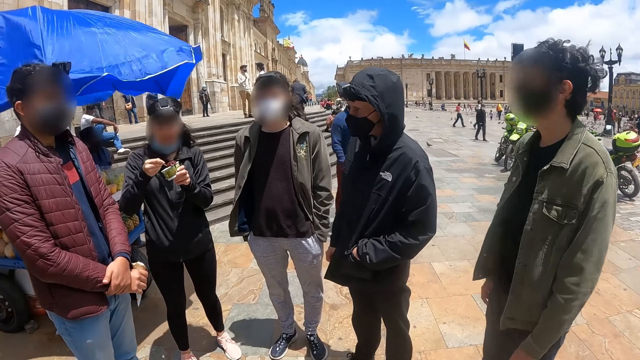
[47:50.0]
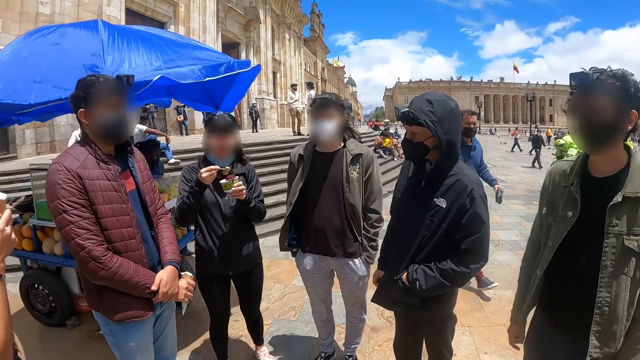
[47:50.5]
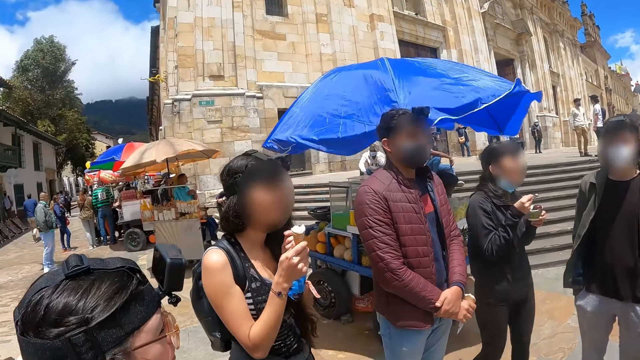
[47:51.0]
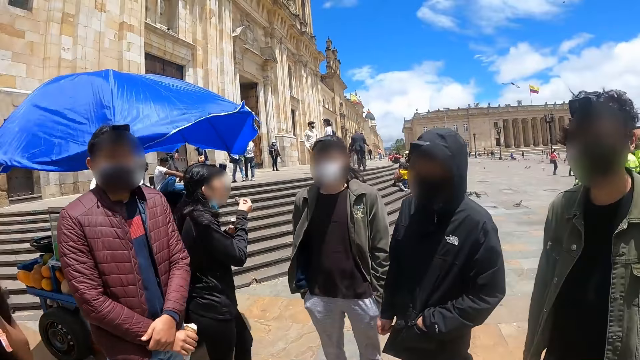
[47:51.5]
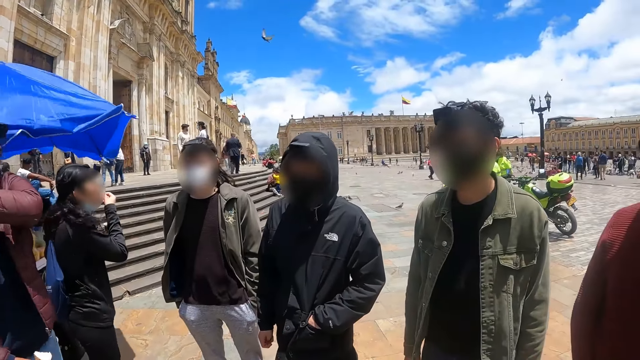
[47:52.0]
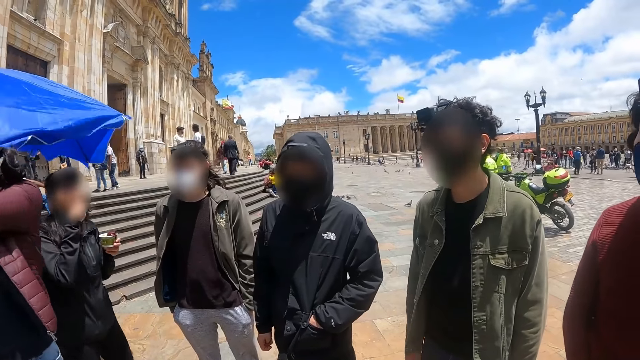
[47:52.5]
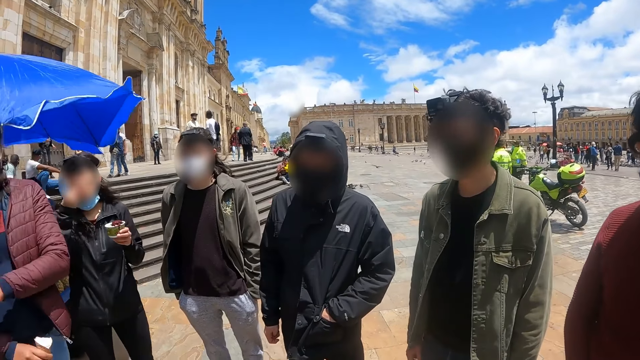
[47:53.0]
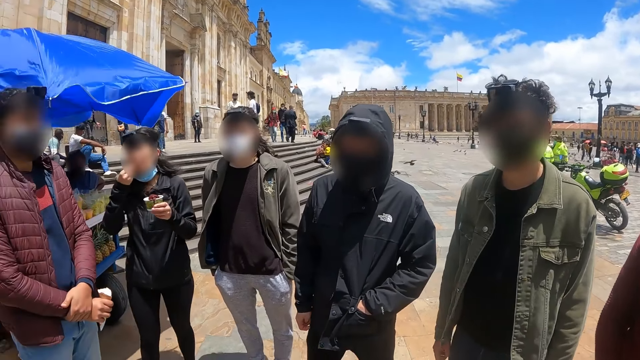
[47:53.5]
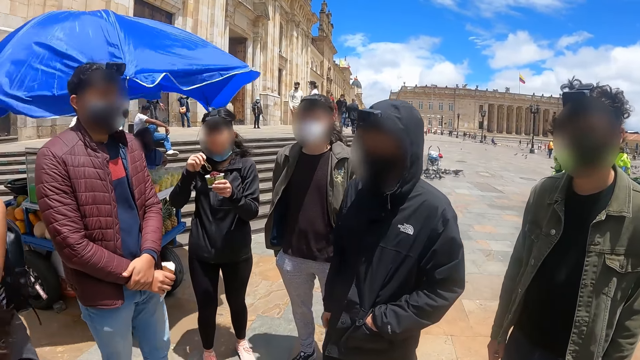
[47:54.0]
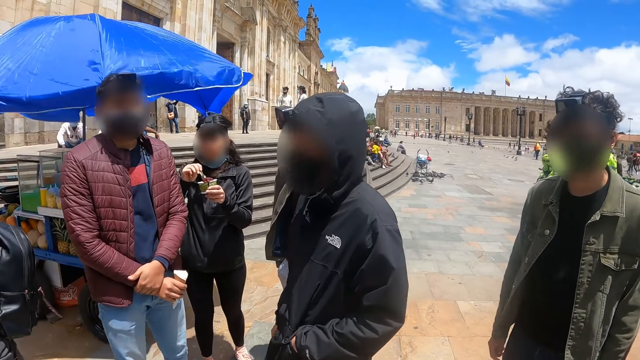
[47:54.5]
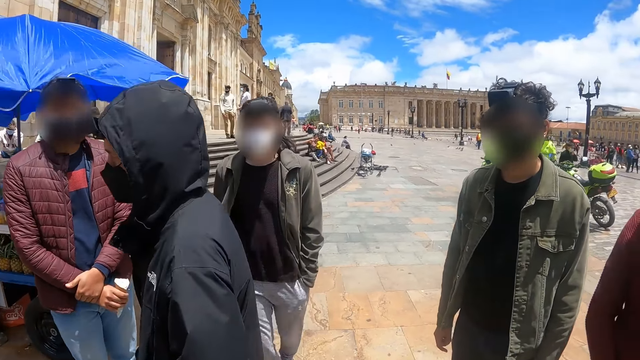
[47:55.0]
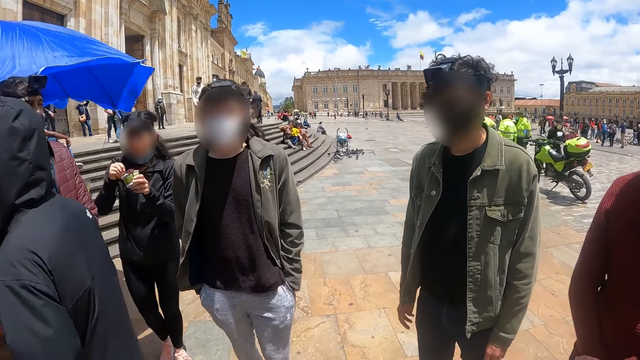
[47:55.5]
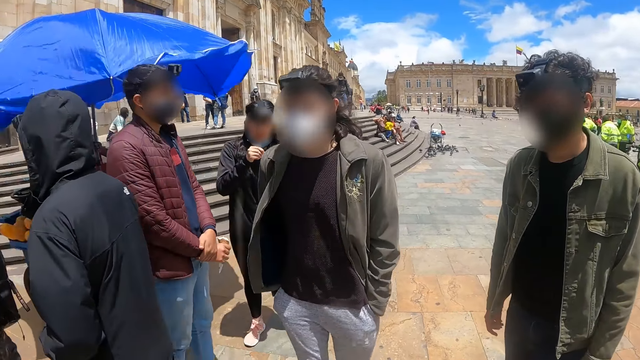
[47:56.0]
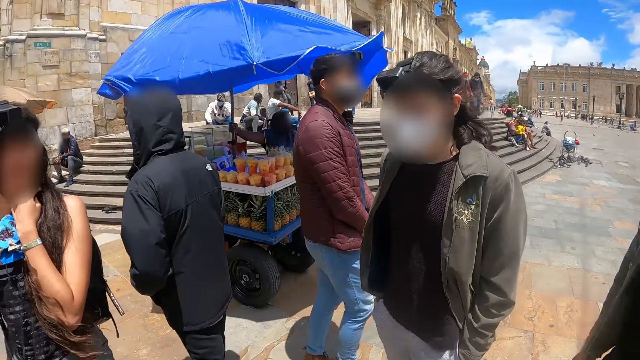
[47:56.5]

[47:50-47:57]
The camera wearer looks around.

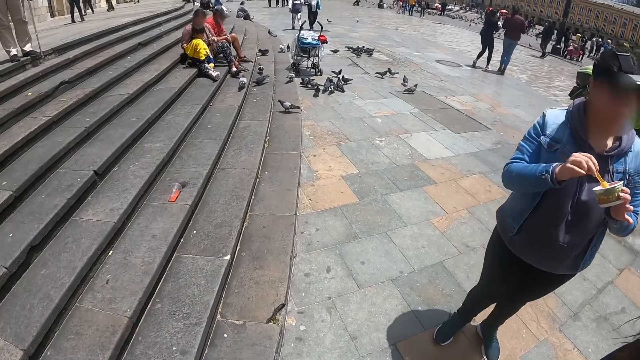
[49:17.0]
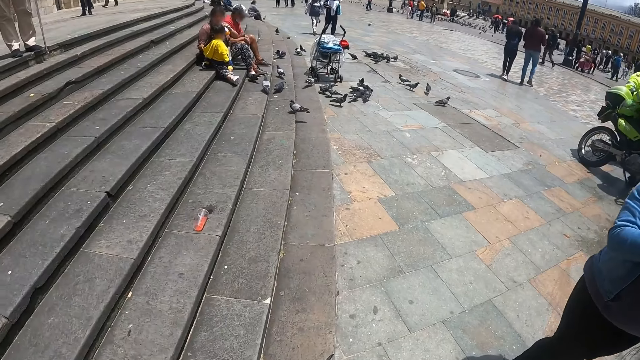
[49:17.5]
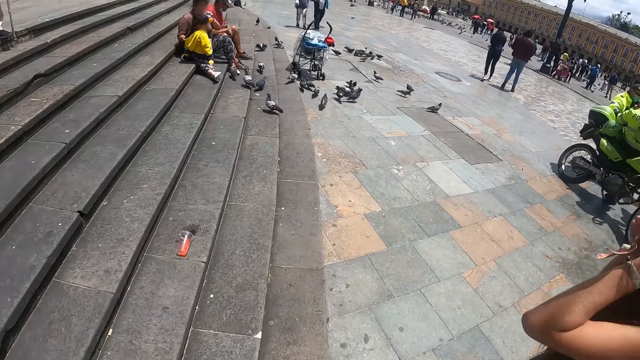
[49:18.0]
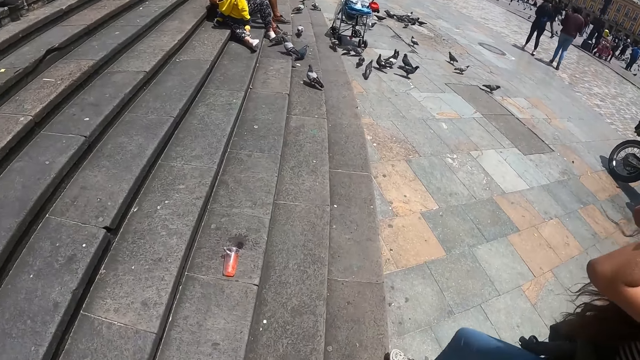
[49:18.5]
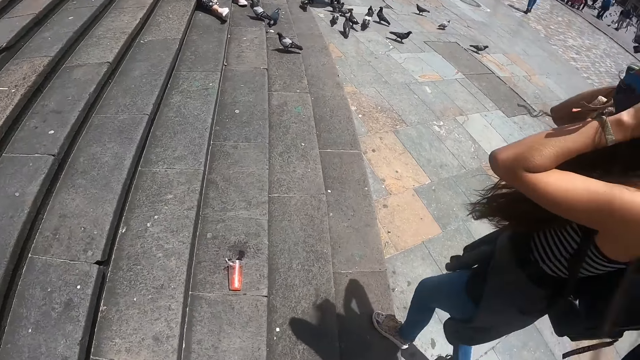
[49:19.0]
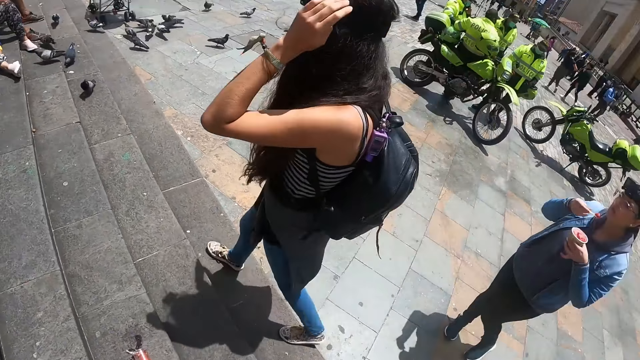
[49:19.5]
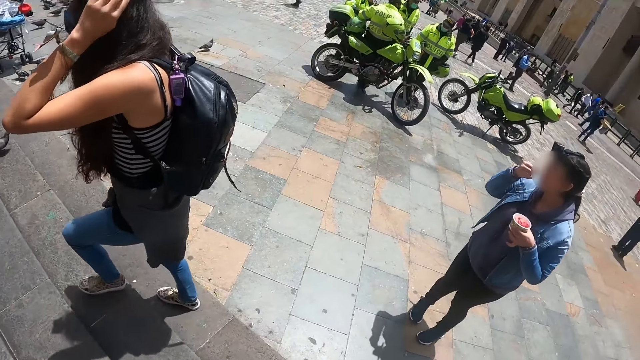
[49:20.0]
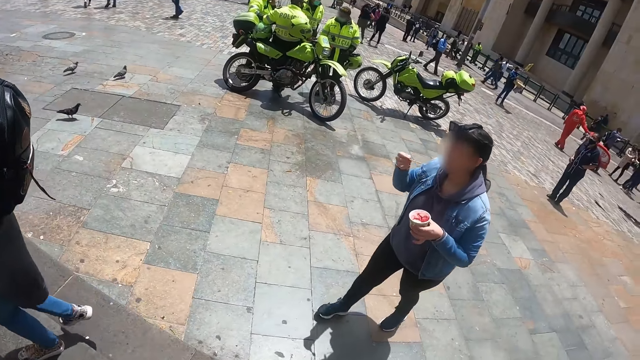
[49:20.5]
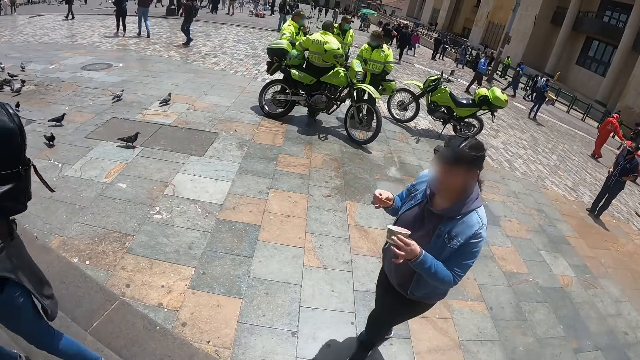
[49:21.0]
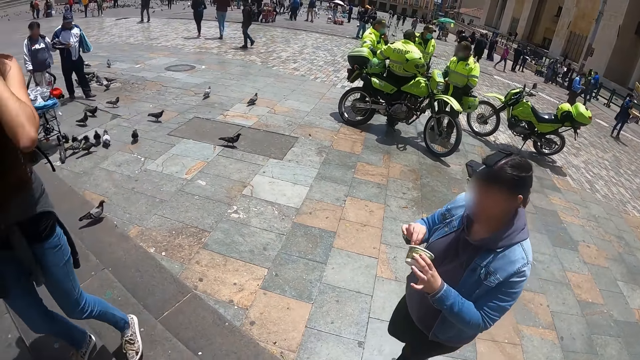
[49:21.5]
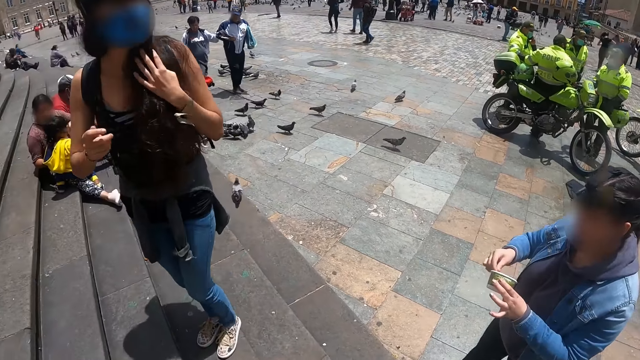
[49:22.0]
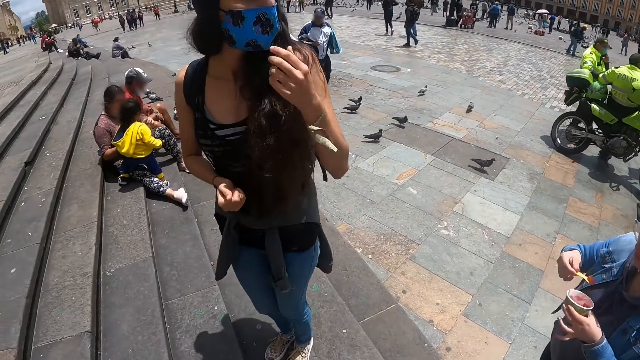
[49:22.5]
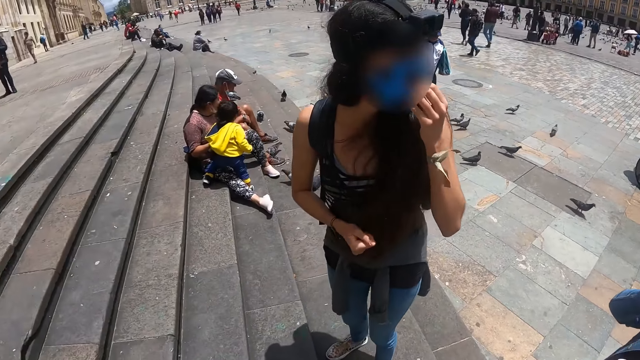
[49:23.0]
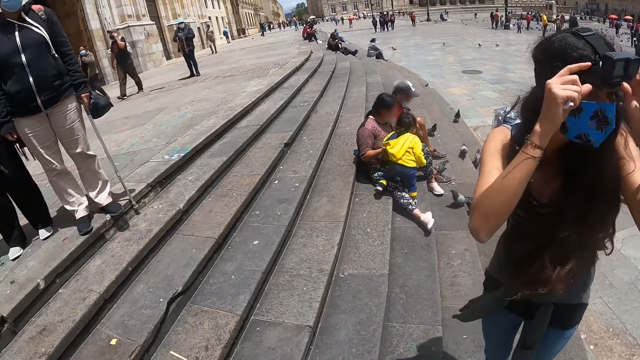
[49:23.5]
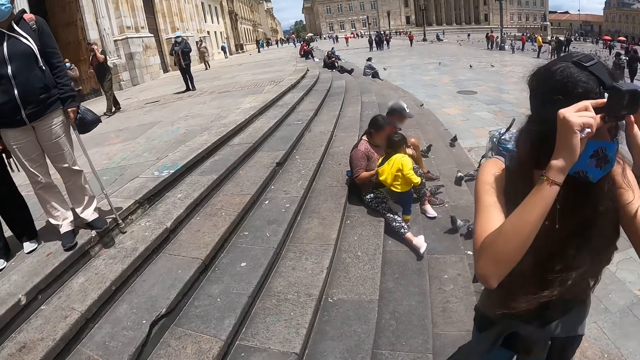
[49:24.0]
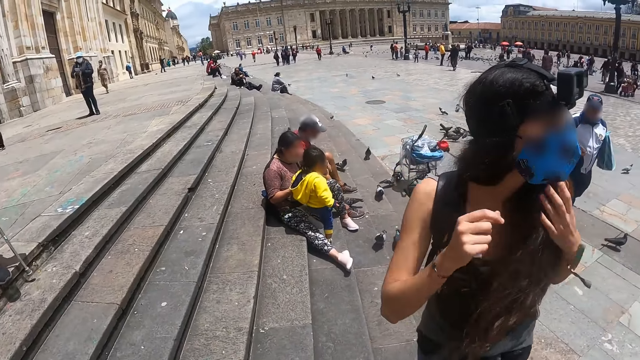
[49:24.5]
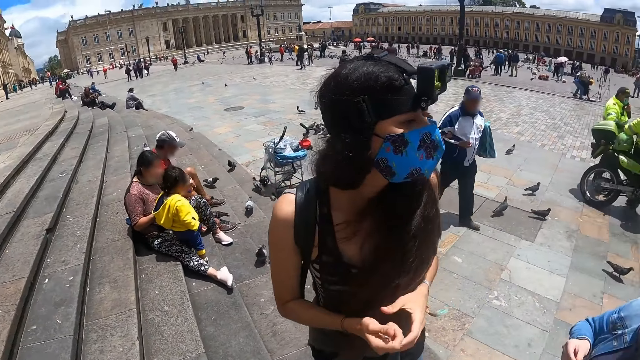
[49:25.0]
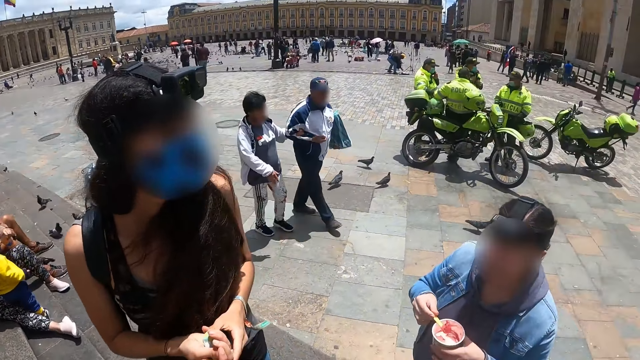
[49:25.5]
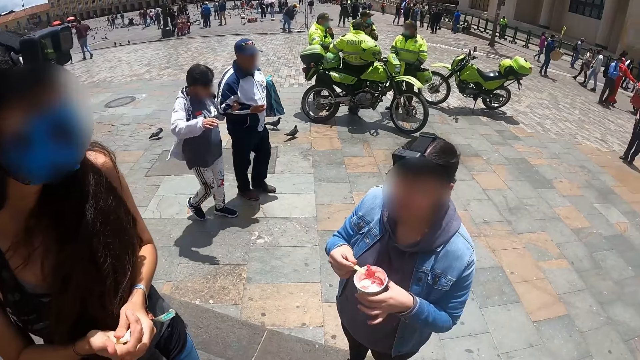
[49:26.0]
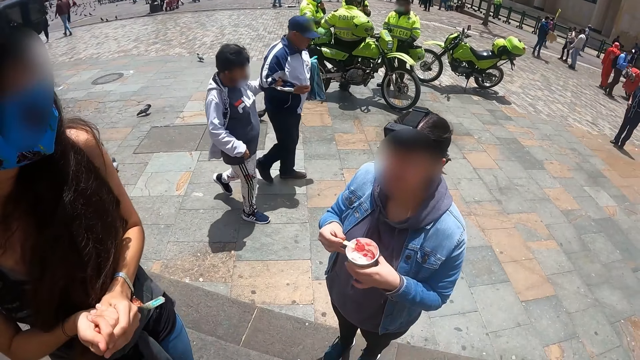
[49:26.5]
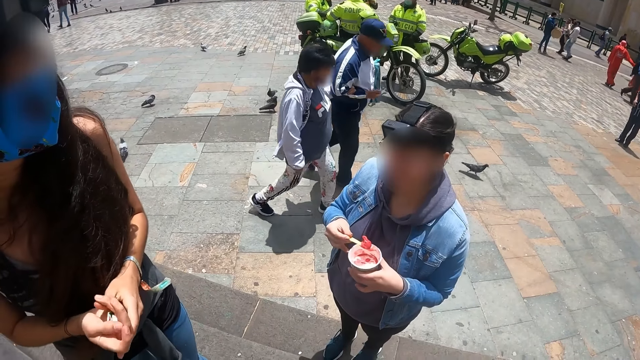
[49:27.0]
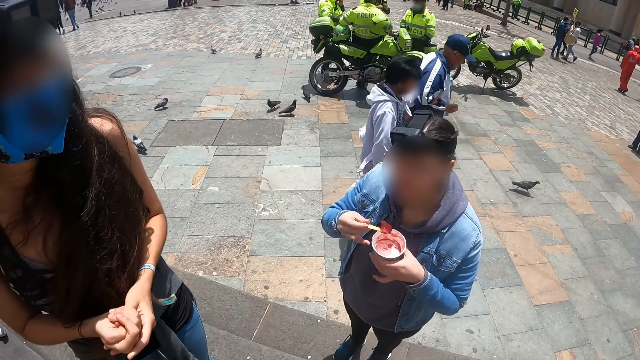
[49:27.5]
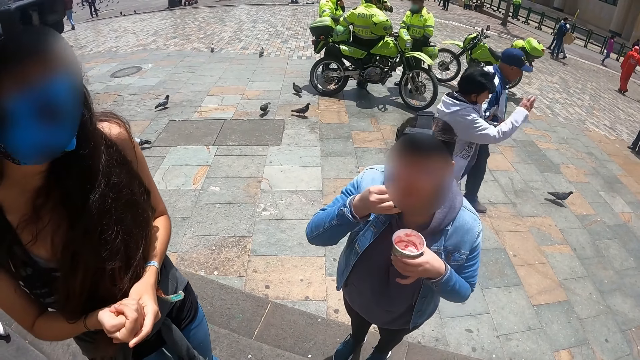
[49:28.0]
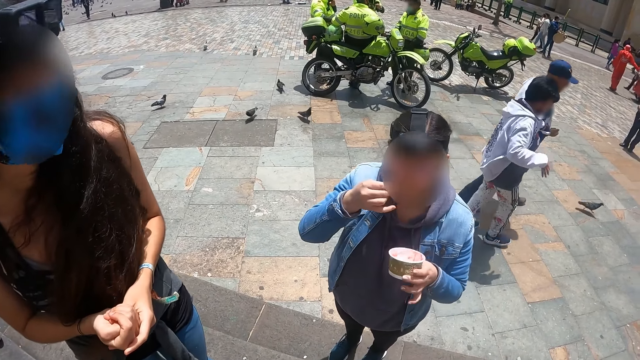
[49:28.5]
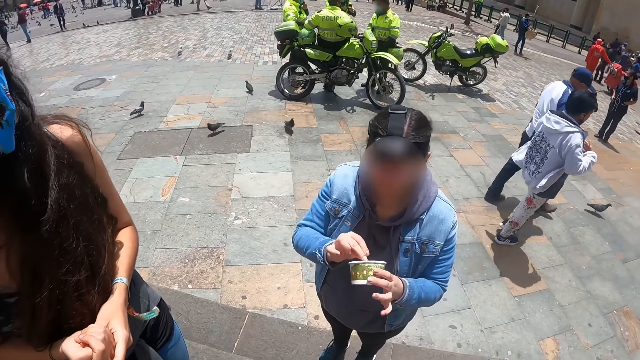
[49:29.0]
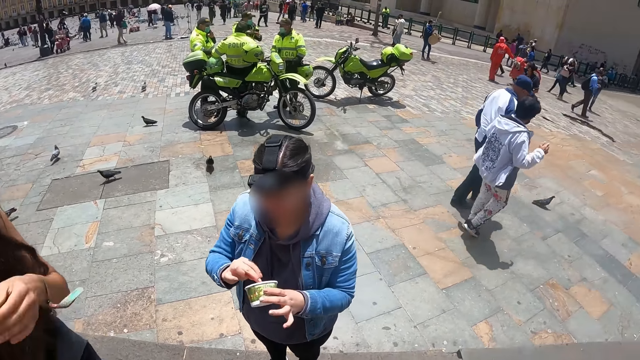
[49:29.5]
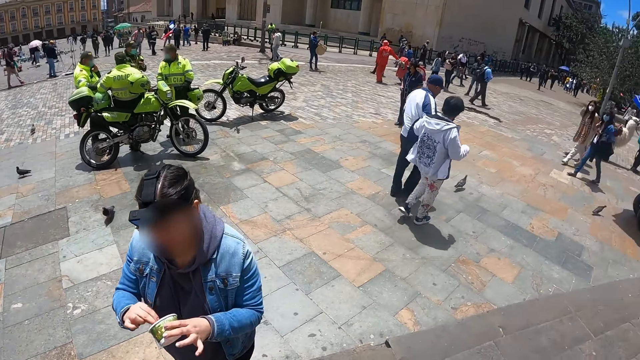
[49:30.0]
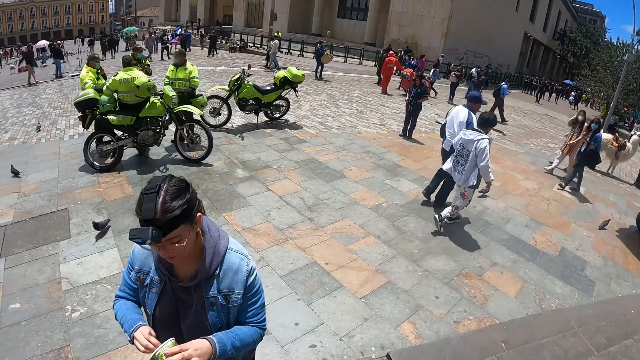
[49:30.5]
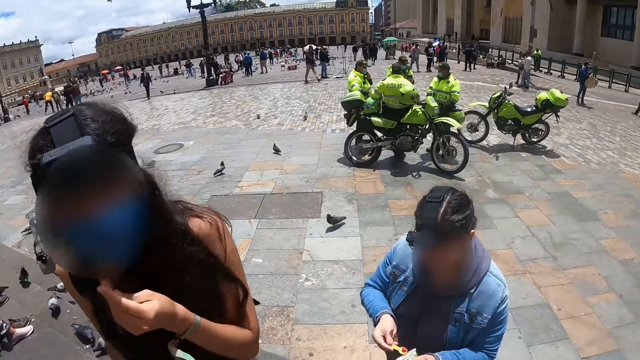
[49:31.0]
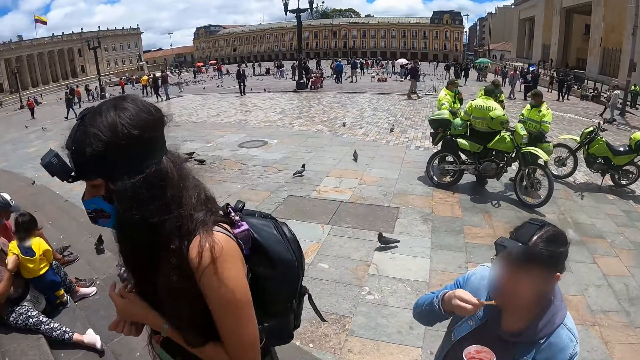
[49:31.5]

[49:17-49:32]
The camera wearer climbs the stairs.
